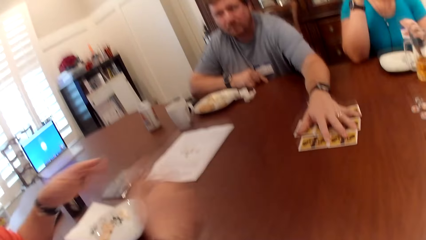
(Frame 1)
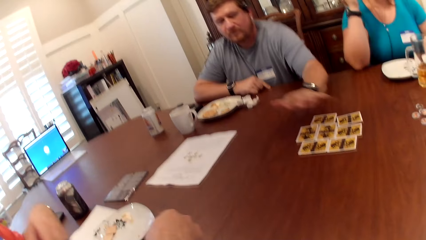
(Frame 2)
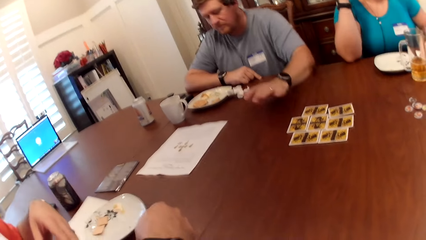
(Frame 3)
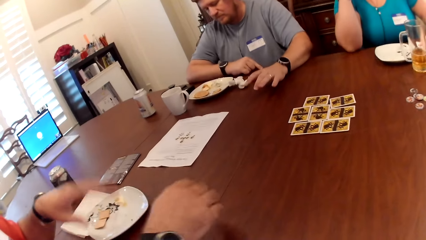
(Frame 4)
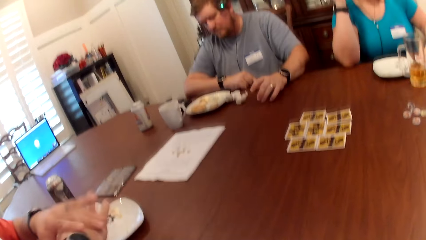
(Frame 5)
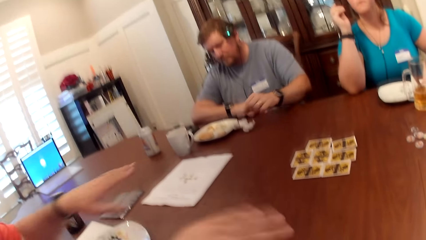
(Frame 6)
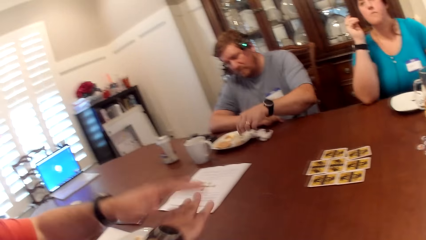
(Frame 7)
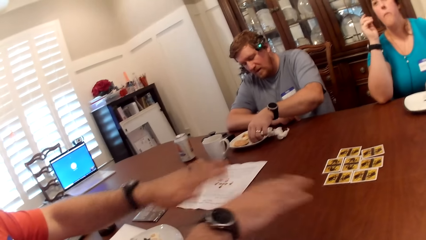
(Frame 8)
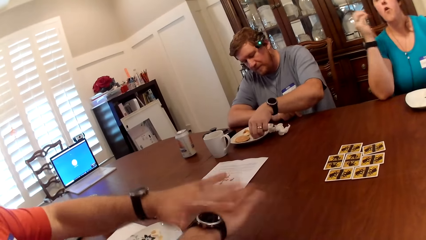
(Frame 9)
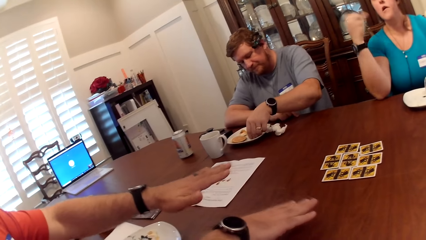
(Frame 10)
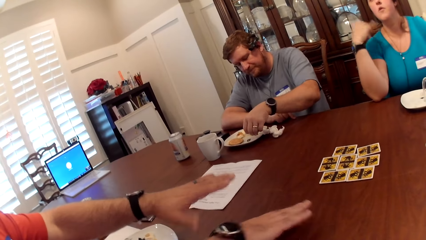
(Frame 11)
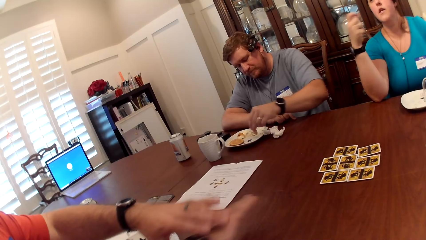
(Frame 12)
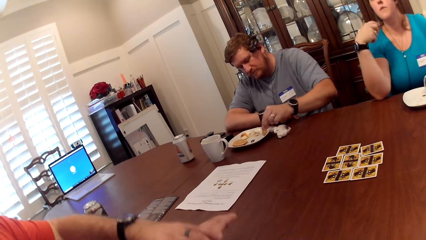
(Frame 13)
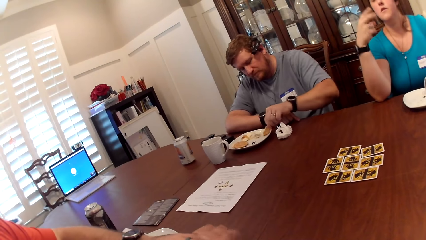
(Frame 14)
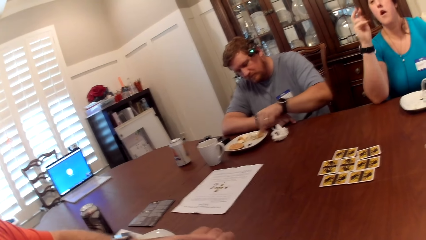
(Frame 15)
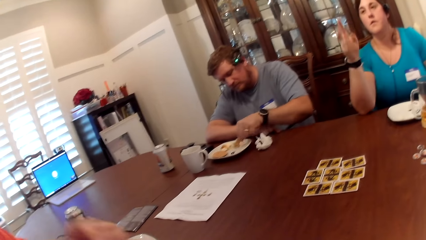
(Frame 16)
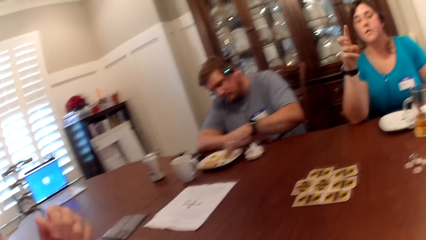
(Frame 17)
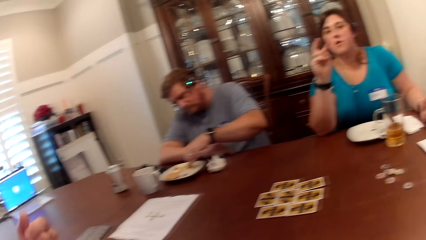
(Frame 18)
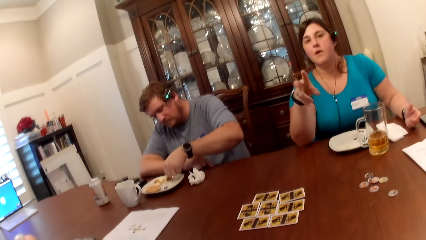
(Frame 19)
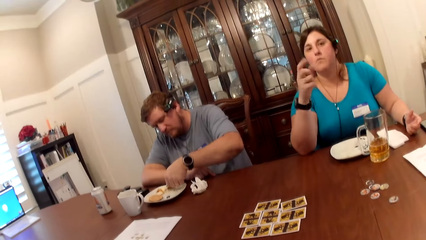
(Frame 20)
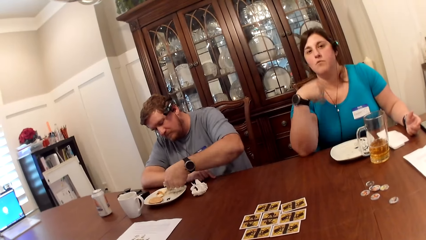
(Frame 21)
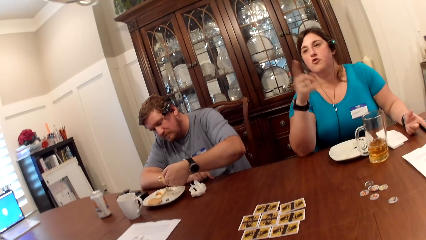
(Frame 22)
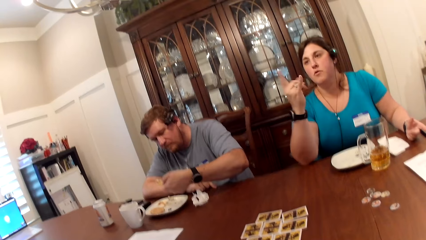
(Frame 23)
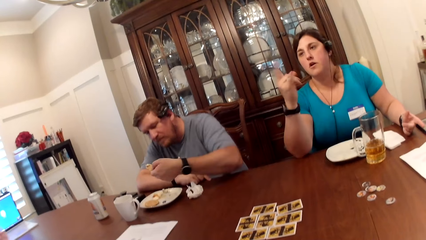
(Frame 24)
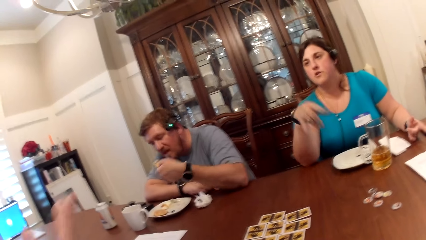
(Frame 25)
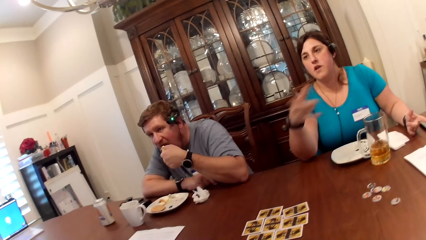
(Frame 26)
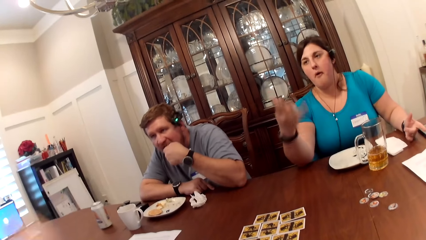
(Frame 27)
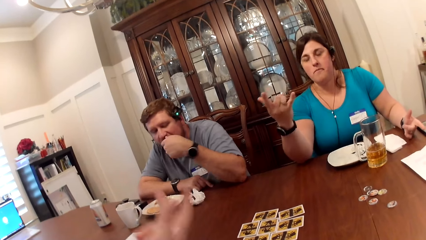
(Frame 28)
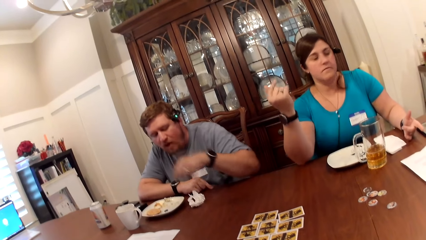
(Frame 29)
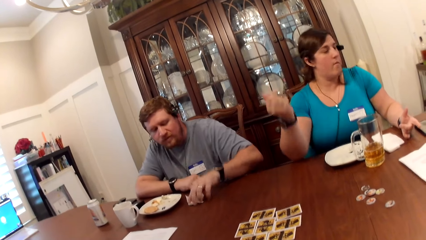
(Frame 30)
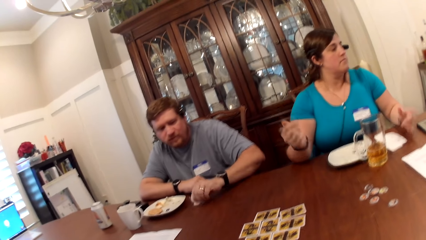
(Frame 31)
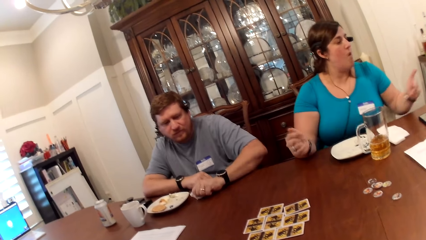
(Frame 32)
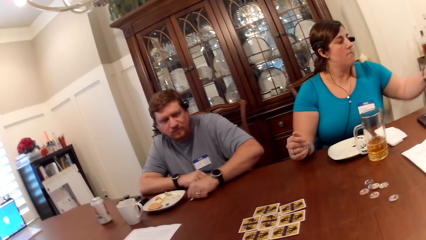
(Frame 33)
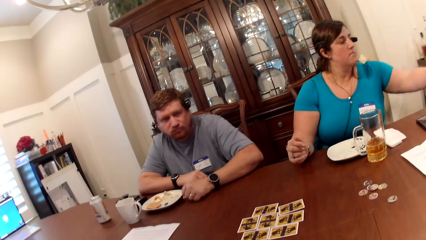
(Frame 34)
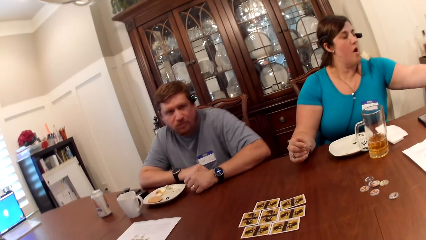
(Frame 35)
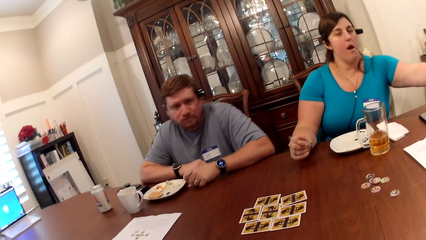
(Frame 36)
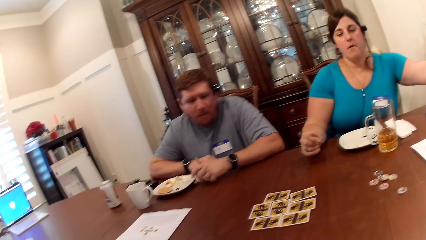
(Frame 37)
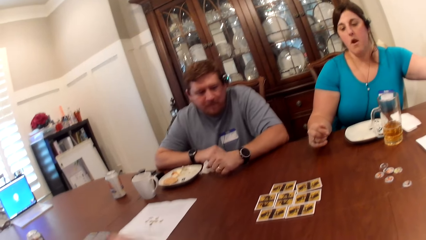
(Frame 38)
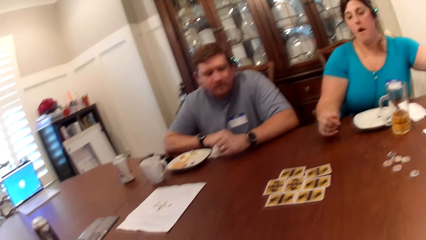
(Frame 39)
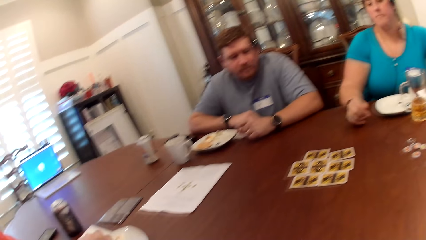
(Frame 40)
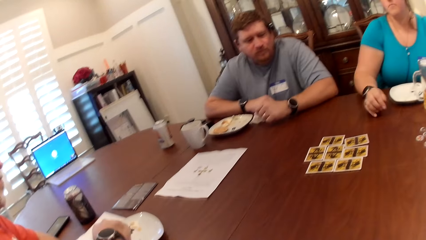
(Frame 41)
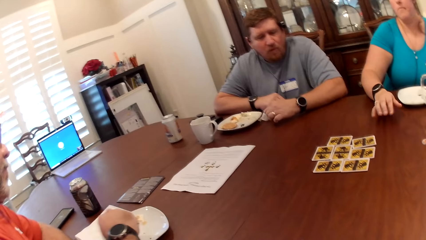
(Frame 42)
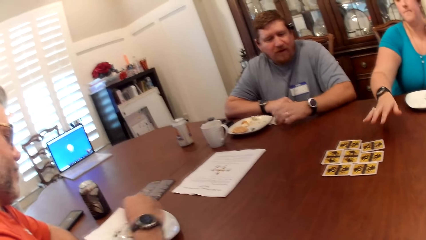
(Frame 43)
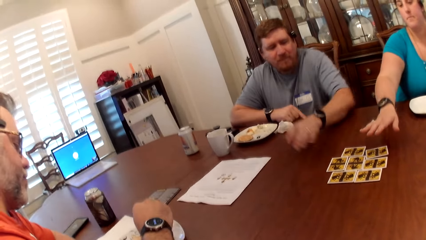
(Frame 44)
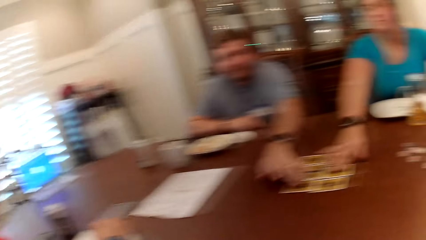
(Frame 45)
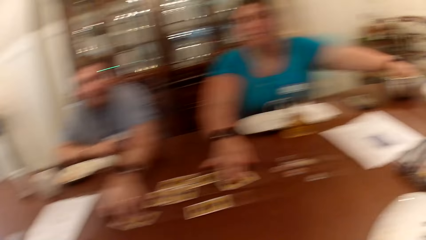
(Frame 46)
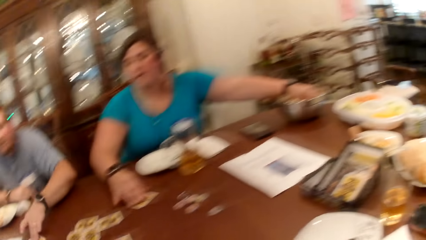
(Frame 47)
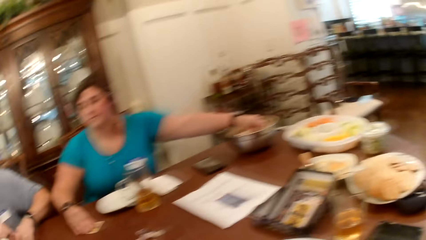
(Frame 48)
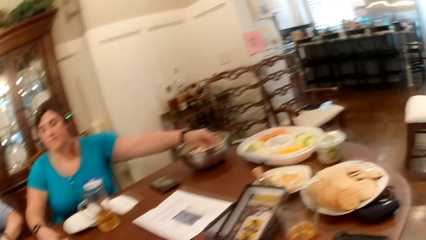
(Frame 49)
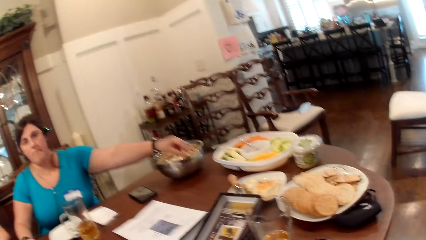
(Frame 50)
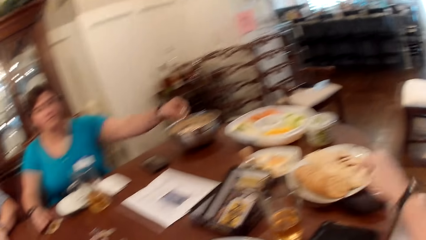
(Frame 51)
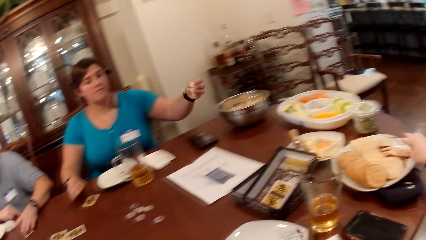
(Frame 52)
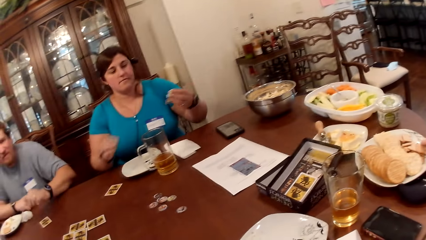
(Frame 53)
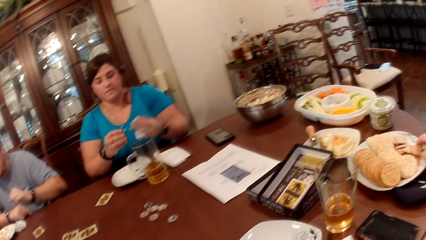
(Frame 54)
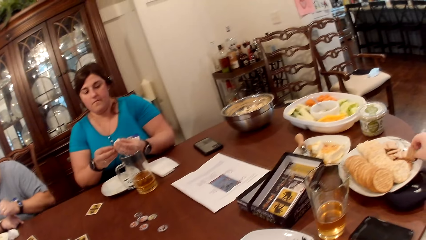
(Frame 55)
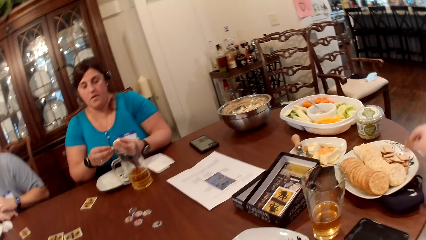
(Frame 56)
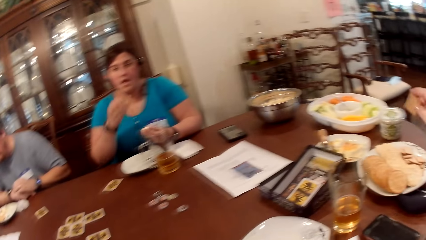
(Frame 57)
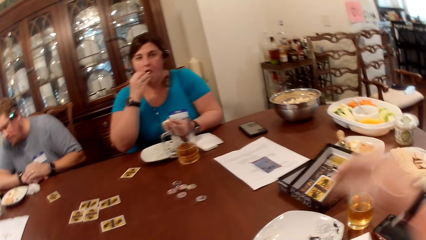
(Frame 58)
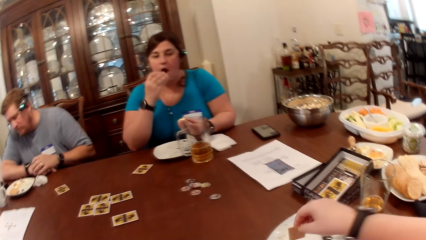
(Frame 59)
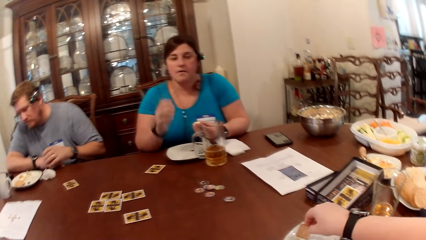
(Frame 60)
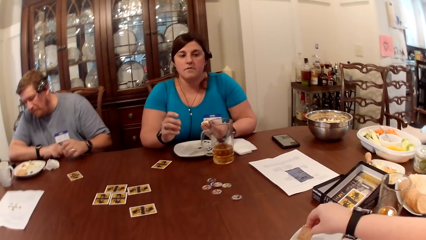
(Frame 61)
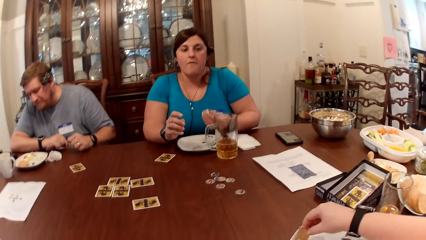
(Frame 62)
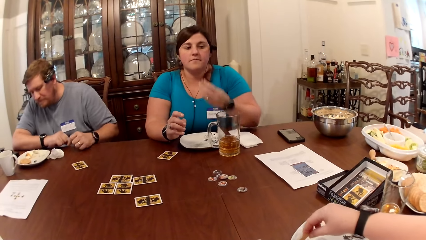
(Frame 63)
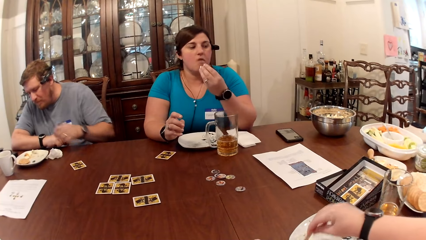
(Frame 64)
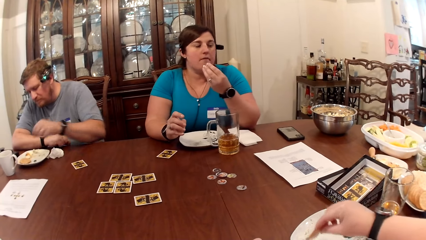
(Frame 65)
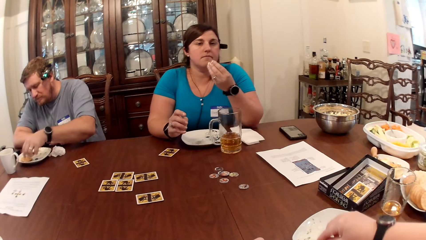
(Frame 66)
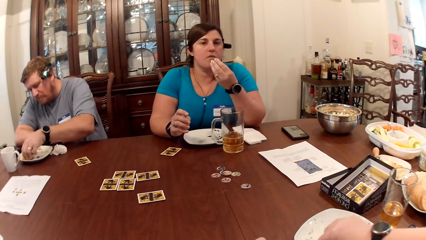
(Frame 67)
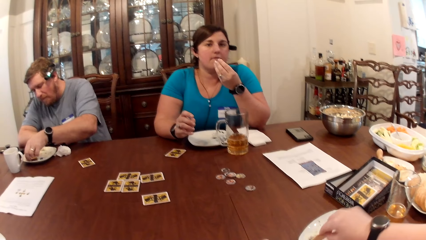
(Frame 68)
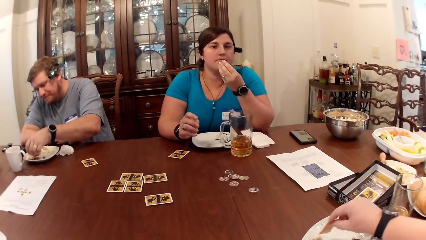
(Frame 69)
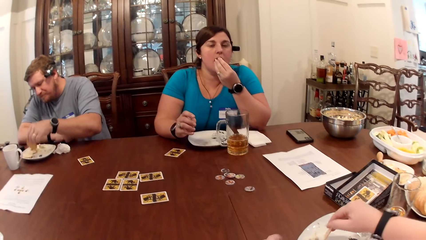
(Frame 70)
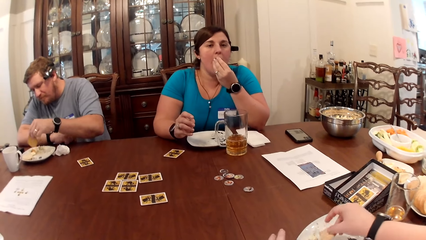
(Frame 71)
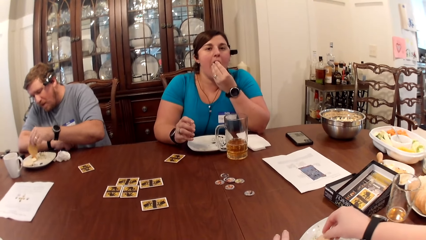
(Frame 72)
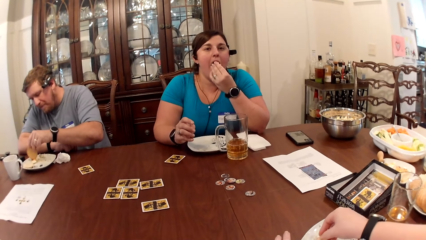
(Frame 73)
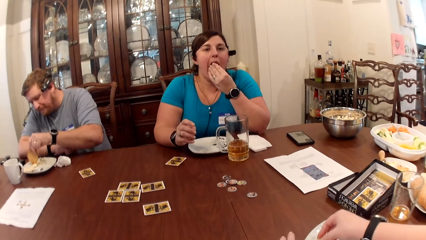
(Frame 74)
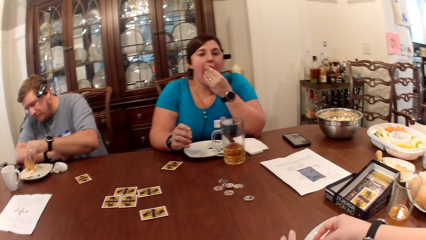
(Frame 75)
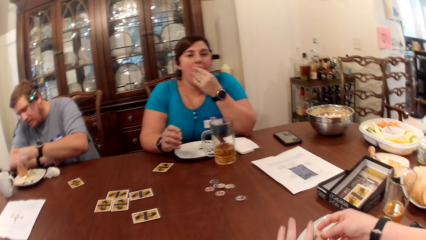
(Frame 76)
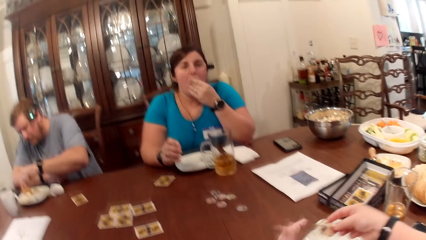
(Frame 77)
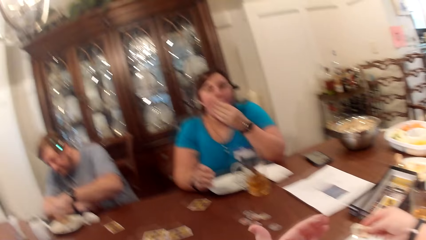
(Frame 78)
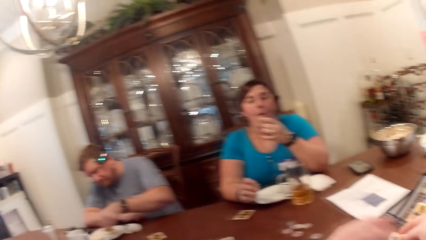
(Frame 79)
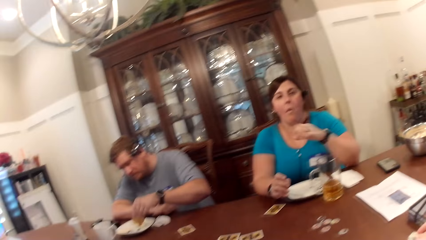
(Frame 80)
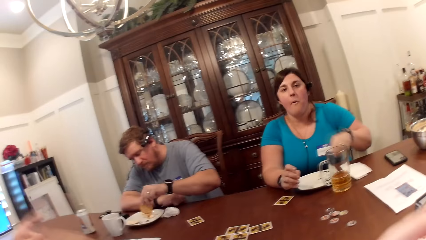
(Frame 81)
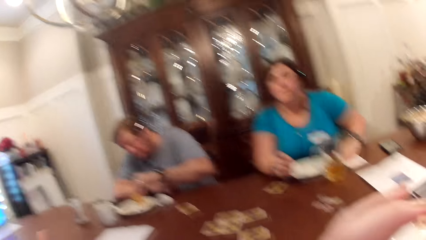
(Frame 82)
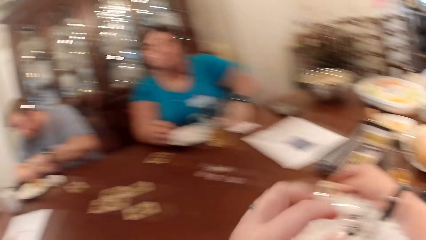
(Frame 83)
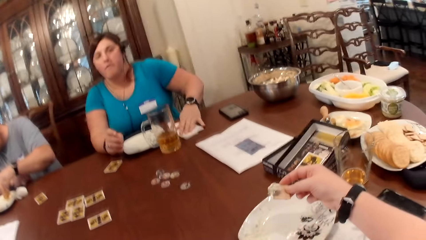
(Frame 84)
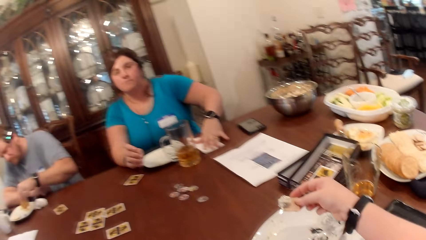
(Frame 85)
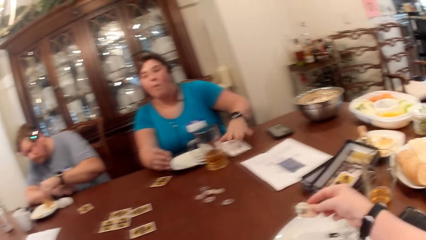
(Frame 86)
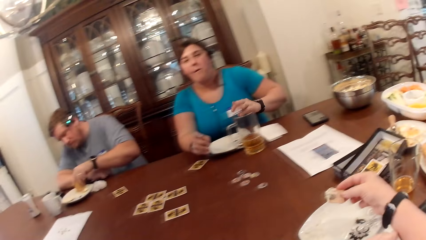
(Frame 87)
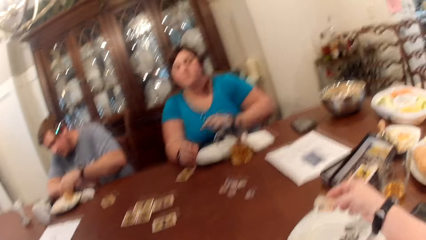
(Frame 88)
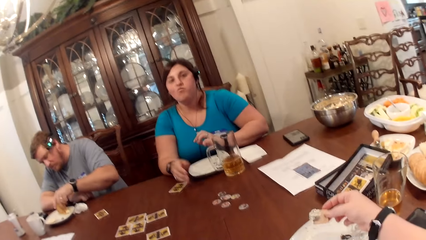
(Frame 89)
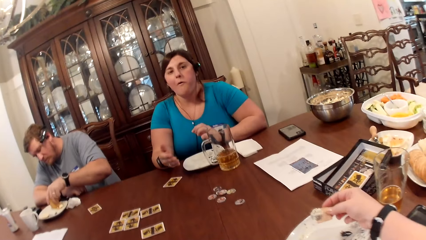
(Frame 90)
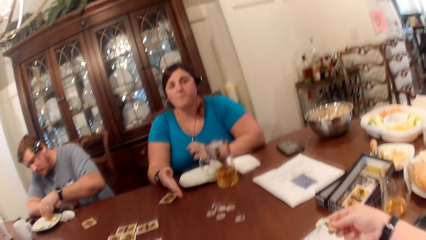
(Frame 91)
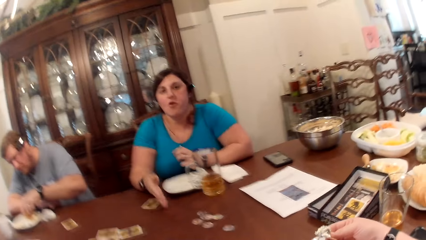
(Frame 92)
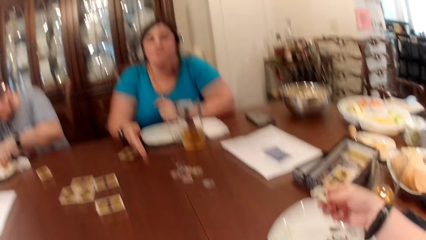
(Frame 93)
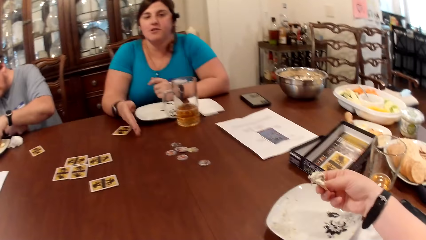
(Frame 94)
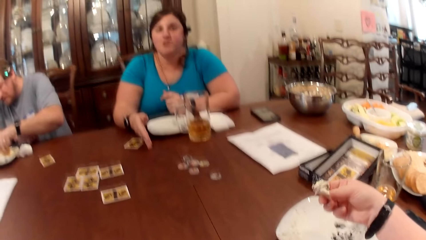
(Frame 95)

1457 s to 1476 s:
A man drops the book on the table with his left hand. The camera wearer converses with the group. Another man picks food from the plate with his left hand. A man talks. The other man cleans his left hand with the serviette. Another man talks. The woman touches the cards on the table with her right hand. The other man touches the cards on the table with his left hand. The woman picks food from the bowl with her left hand. The camera wearer talks. The woman holds food in both hands. The camera wearer picks biscuits from the bowl with his right hand. The woman eats with her left hand. The other man picks food from the table with his left hand. The woman cleans her left hand with a serviette. The camera wearer holds food with her right hand.
